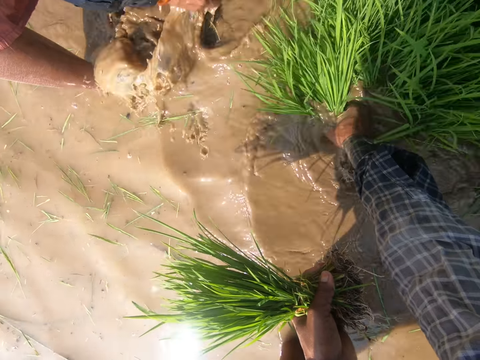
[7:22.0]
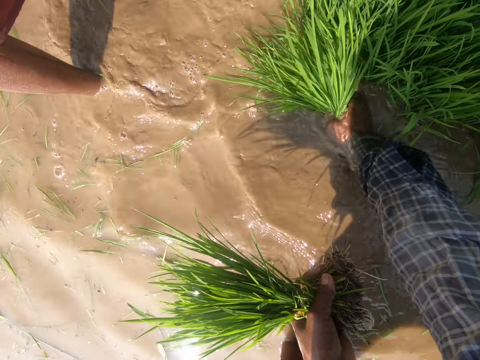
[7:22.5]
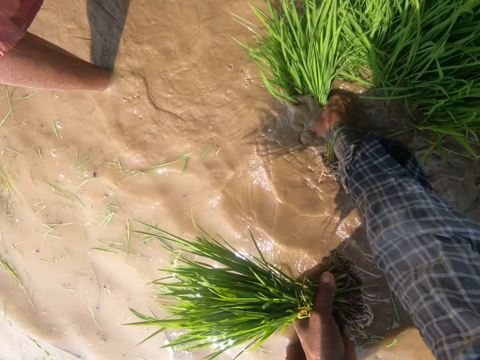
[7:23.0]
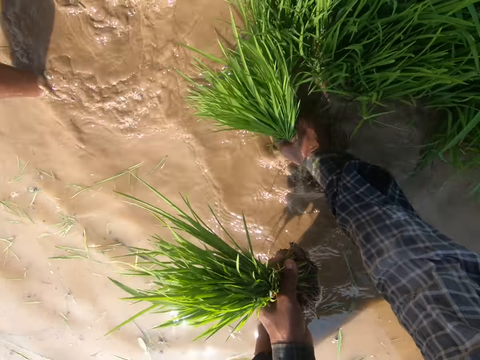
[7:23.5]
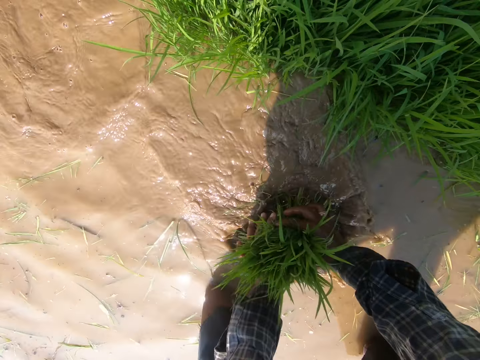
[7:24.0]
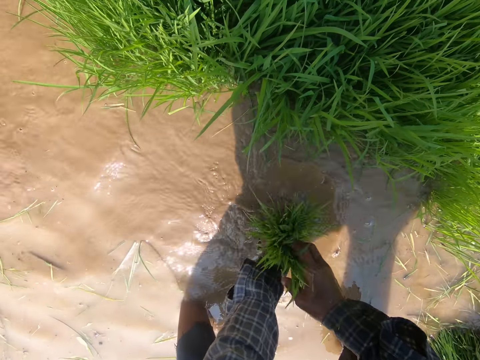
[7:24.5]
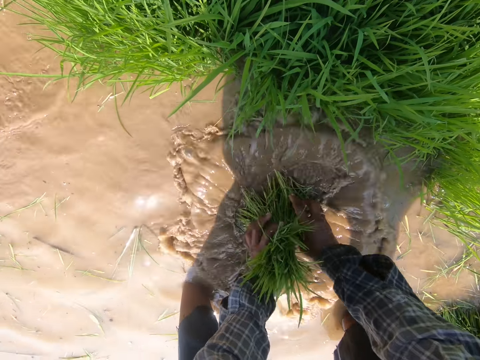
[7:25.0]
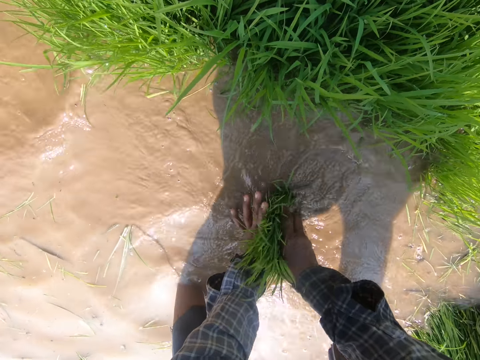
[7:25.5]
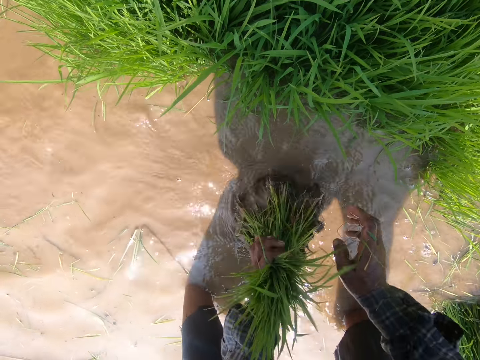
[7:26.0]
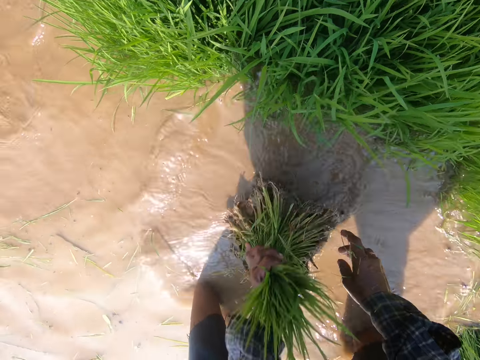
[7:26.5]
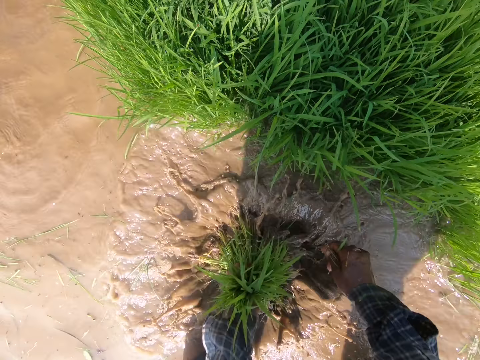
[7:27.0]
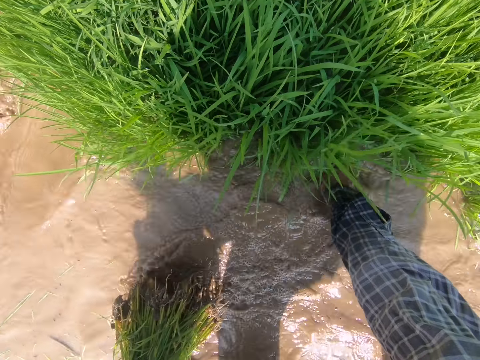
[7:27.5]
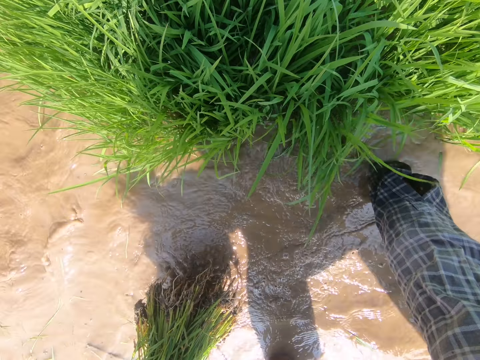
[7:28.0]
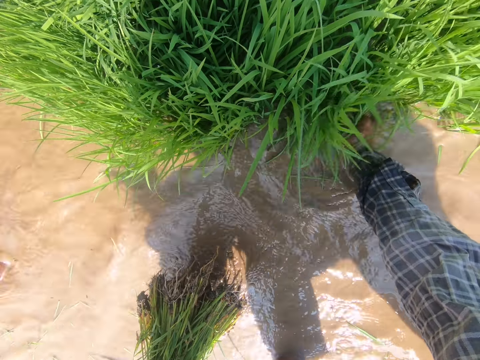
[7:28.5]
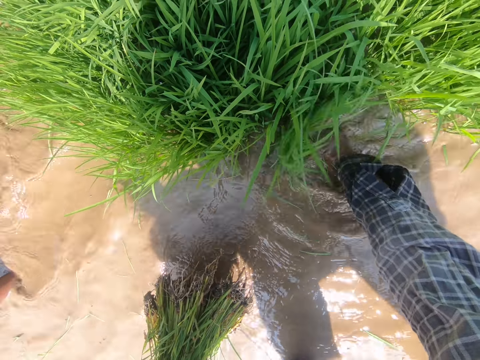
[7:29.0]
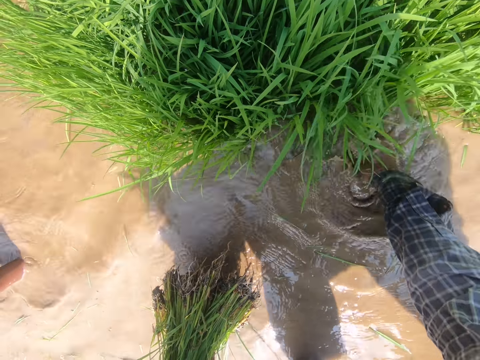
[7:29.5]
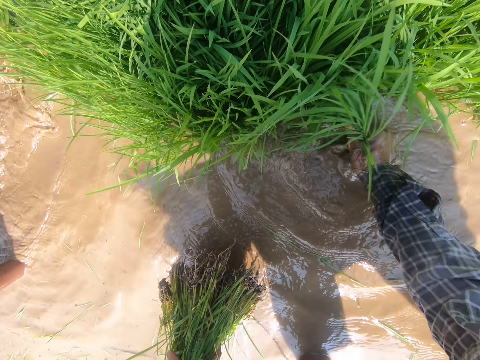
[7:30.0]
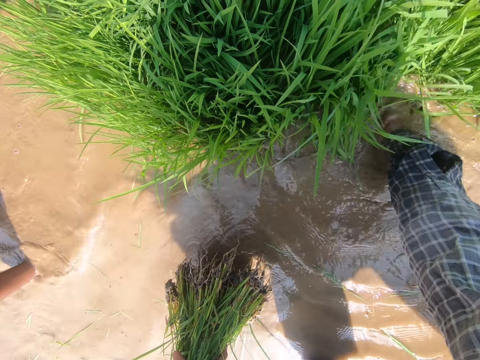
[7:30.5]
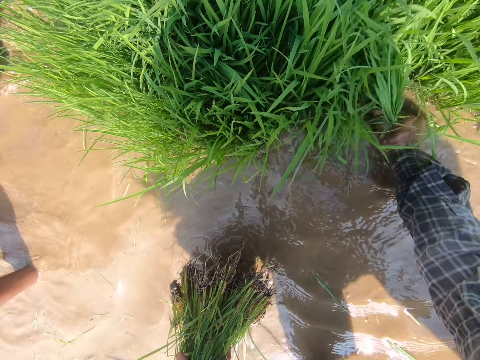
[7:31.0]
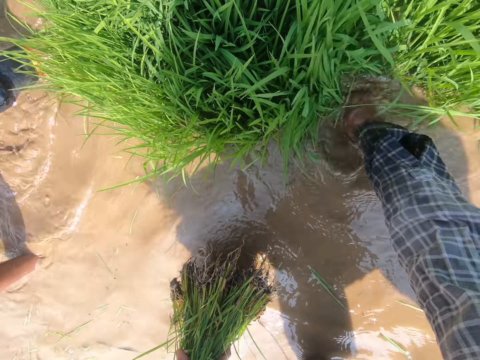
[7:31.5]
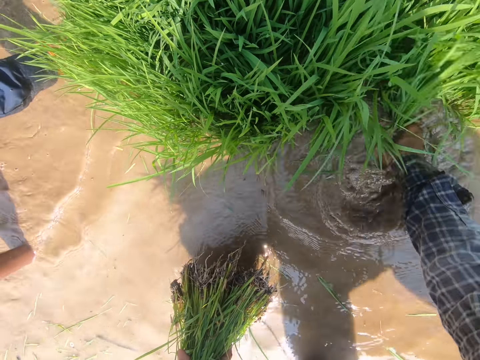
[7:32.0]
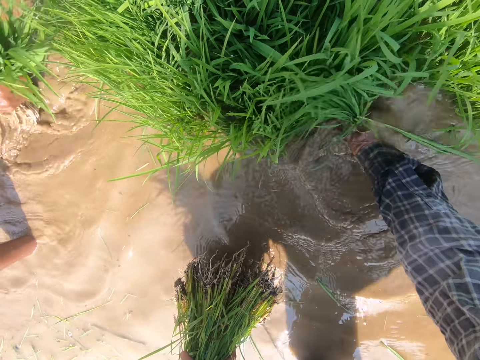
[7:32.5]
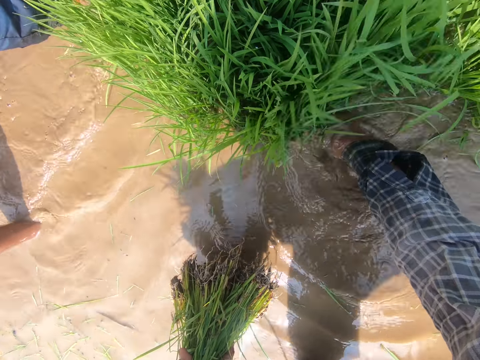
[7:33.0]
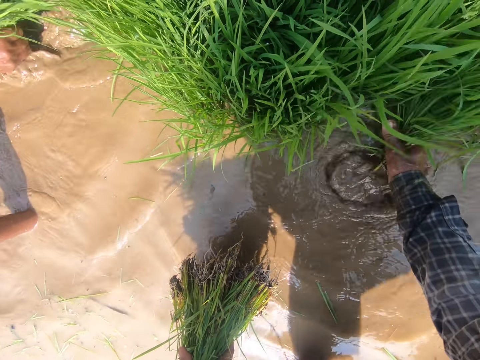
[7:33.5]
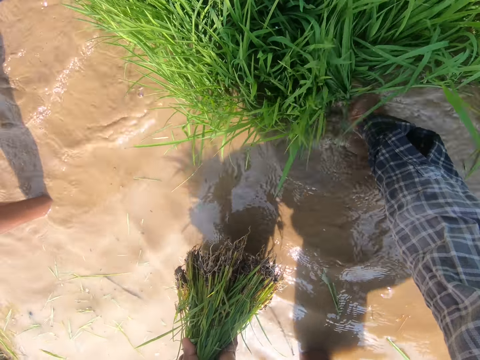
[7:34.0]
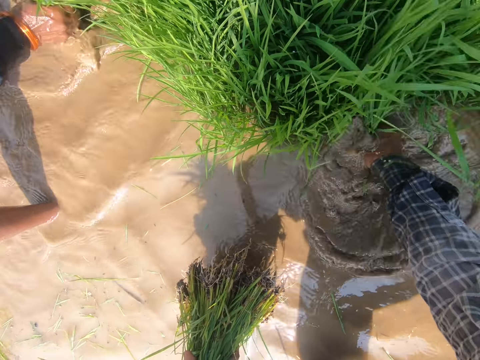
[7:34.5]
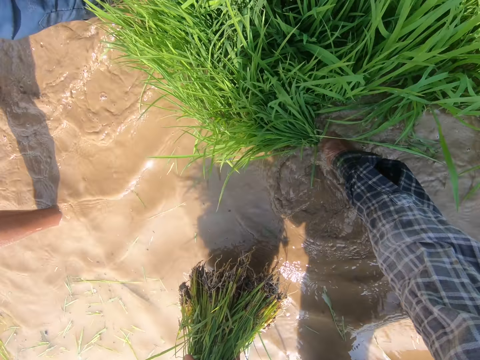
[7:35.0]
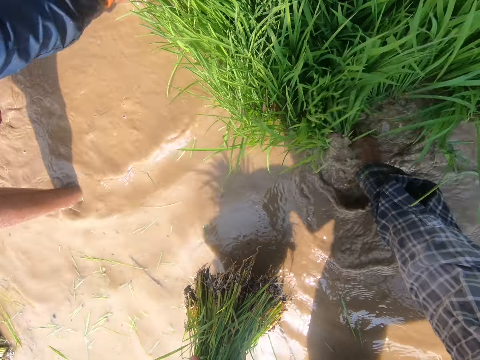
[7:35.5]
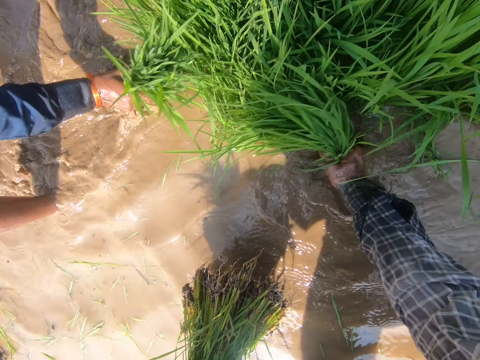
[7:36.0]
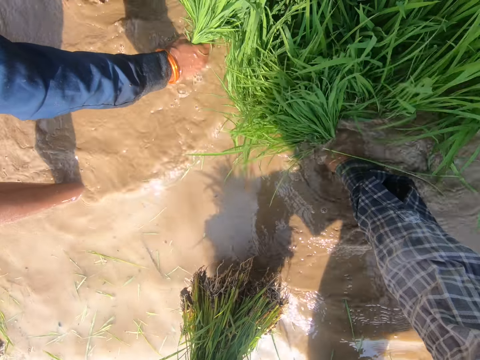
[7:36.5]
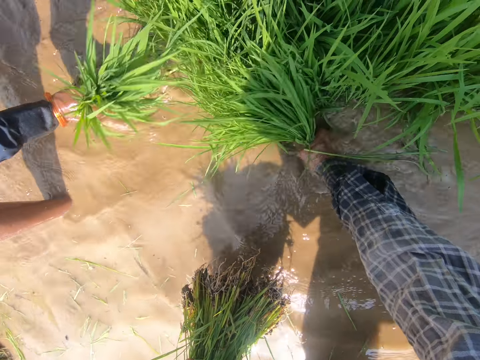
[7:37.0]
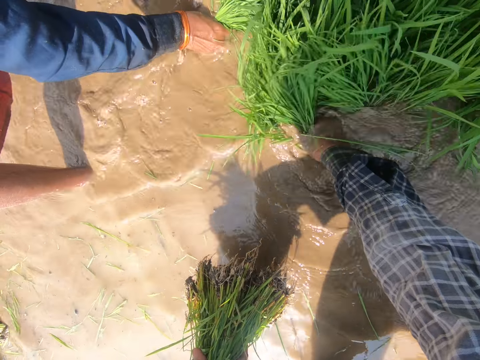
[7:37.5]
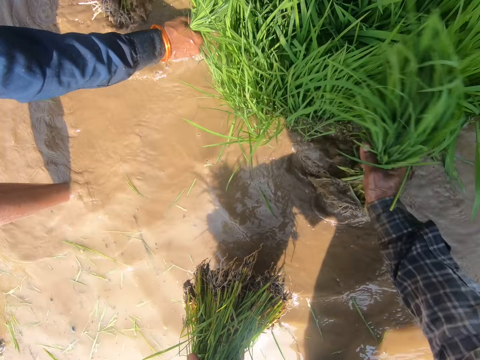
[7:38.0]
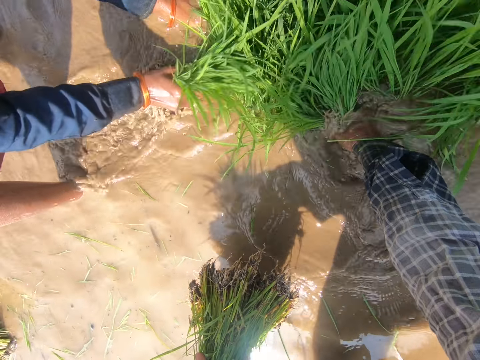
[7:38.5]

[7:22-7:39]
The camera wearer holds the harvested rice with both hands. He passes the harvested rice to his left hand. He washes the dirt off the harvested rice in the water. He passes the harvested rice to his left hand. He washes the harvested rice in the water. He pulls rice with his right hand. A person pulls rice. The camera wearer pulls rice with his right hand. He talks at the farm.

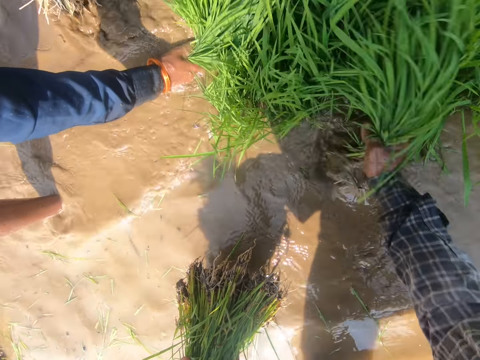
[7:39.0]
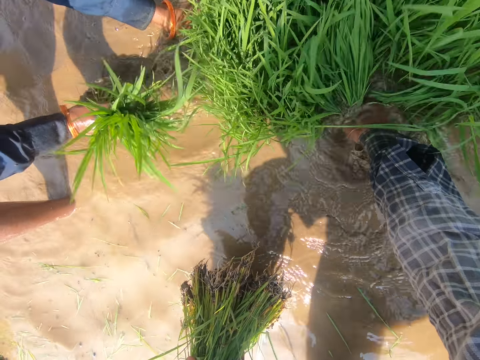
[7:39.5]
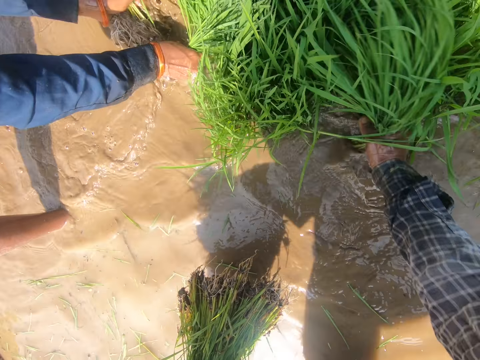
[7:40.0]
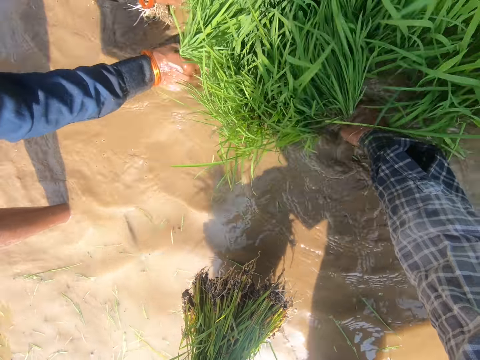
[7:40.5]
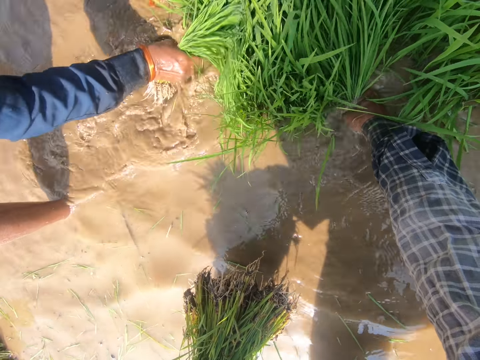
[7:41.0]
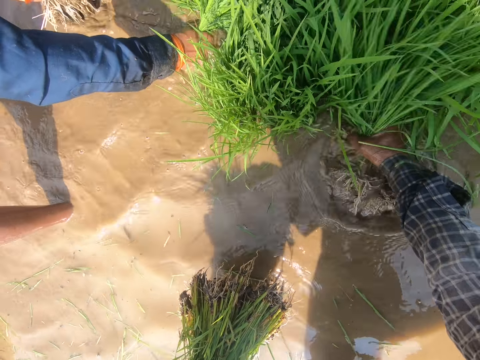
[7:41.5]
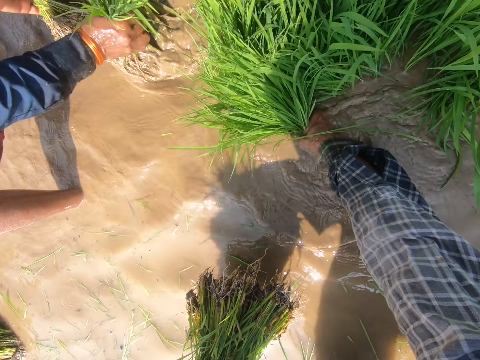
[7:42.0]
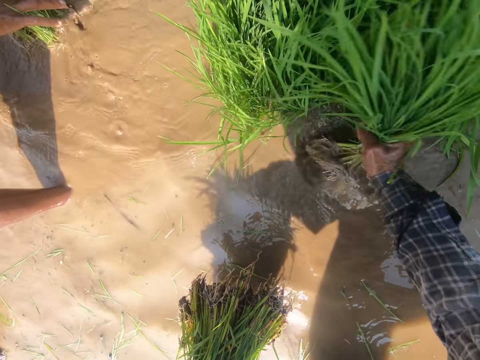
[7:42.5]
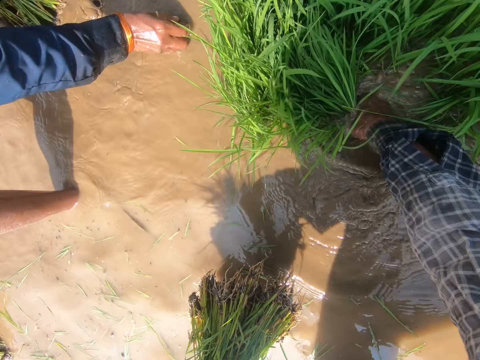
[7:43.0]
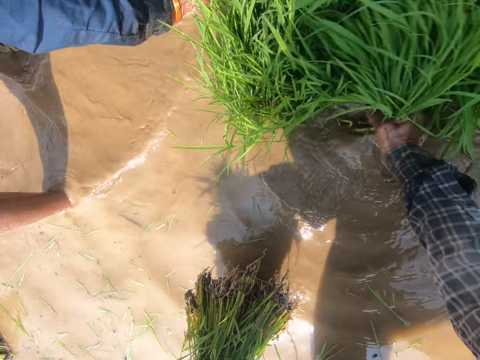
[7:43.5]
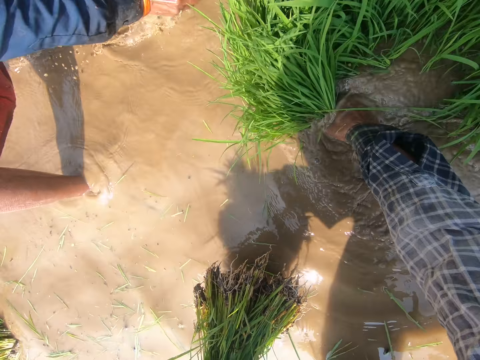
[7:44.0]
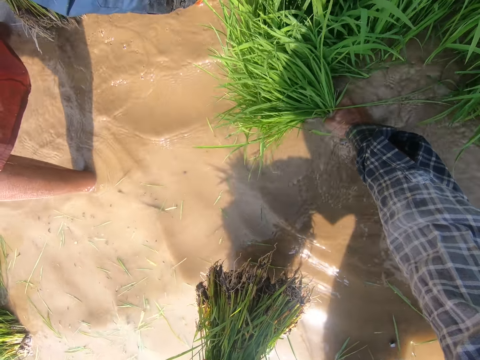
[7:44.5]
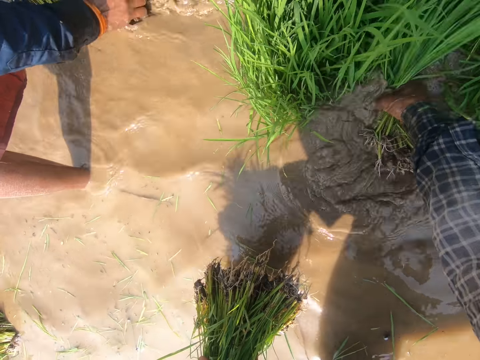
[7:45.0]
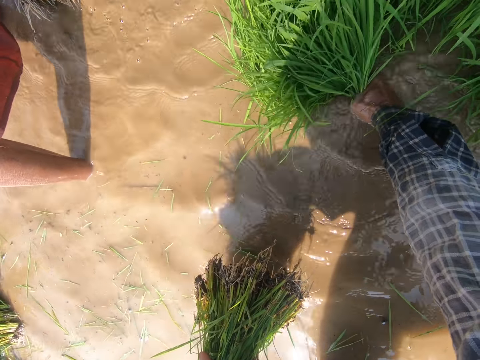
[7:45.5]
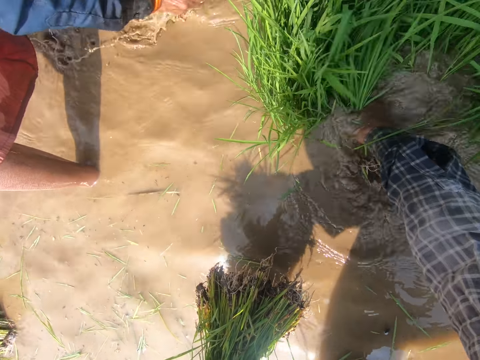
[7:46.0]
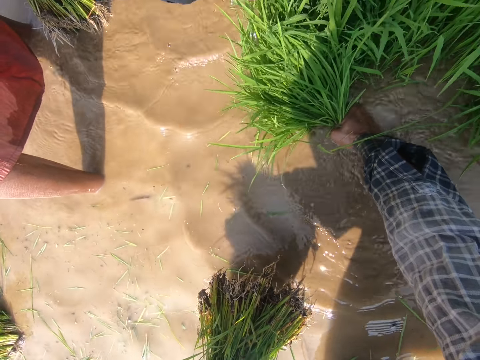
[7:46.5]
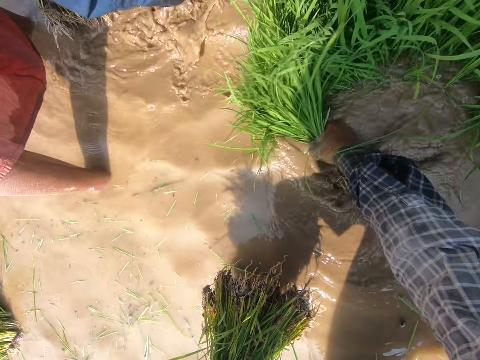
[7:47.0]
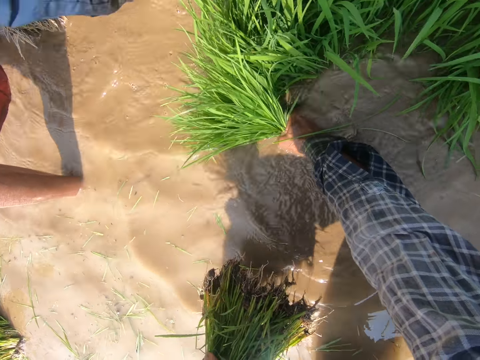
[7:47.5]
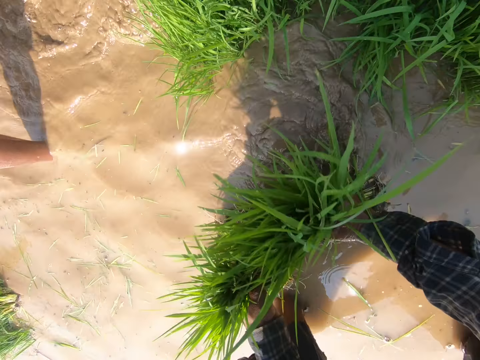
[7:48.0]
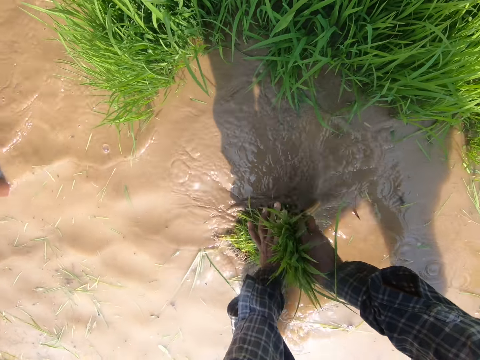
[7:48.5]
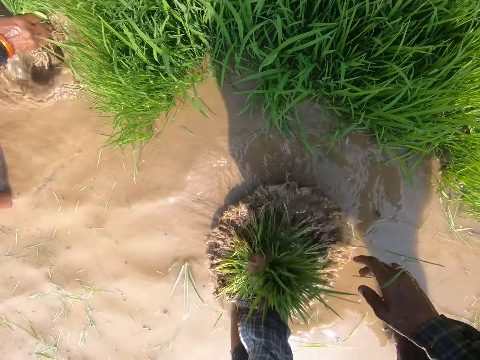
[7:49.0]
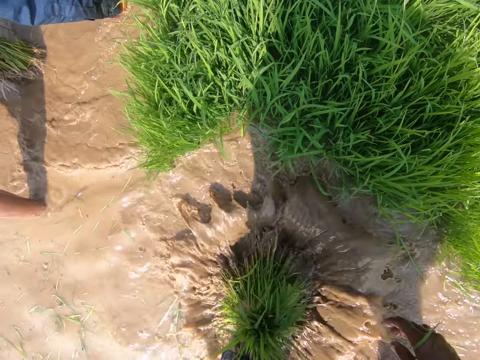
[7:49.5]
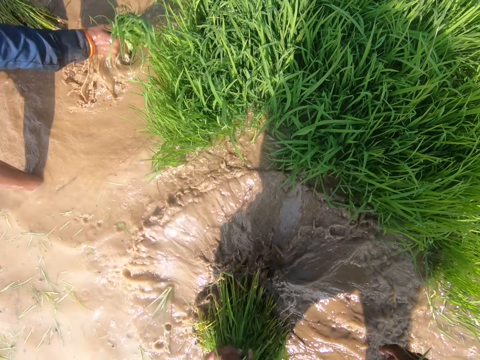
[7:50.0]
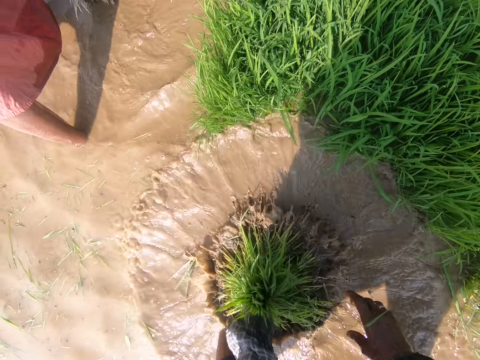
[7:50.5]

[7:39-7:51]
The camera wearer holds the grass together. He passes the rice to his left hand. He washes the dirt off the rice in the water.
